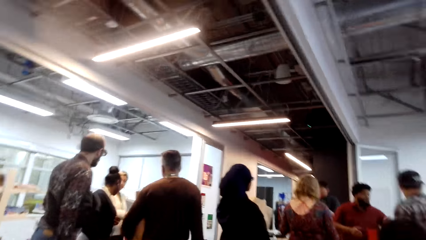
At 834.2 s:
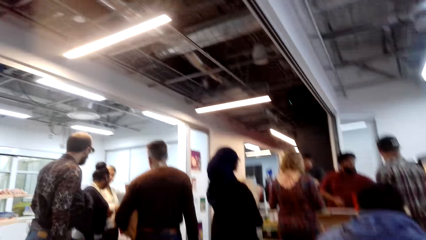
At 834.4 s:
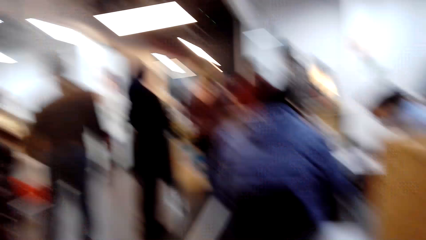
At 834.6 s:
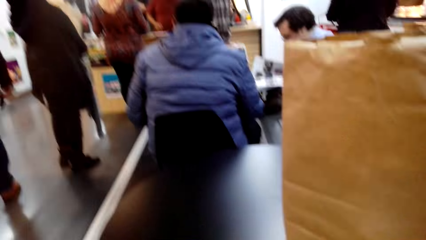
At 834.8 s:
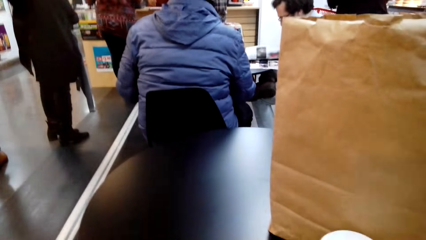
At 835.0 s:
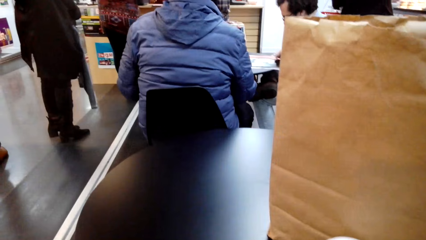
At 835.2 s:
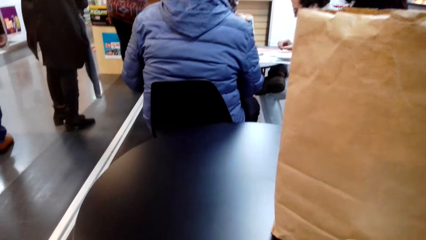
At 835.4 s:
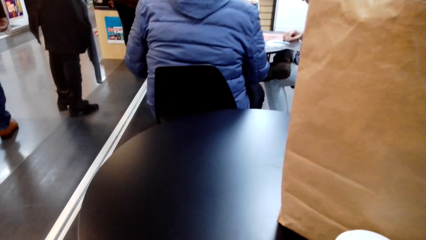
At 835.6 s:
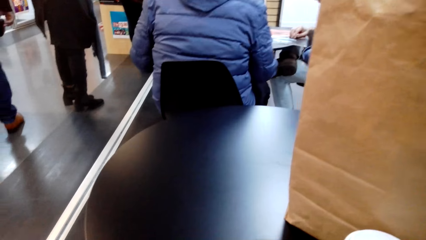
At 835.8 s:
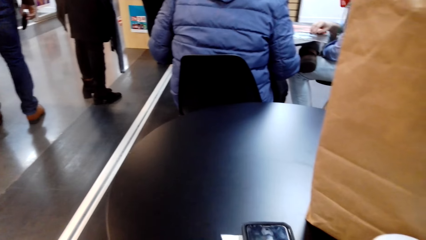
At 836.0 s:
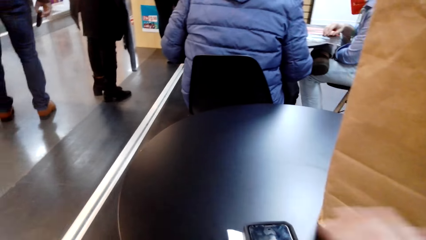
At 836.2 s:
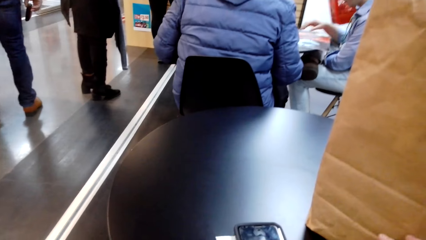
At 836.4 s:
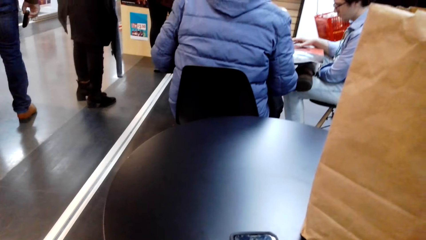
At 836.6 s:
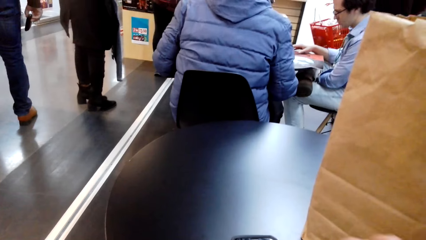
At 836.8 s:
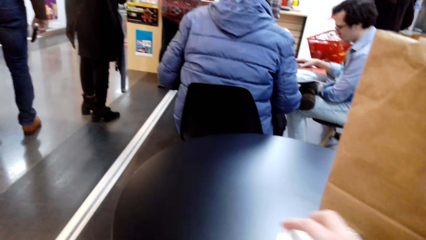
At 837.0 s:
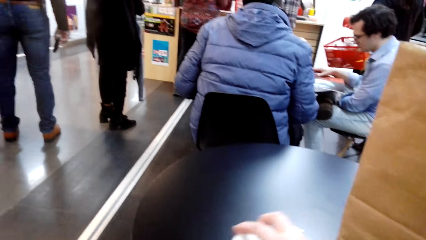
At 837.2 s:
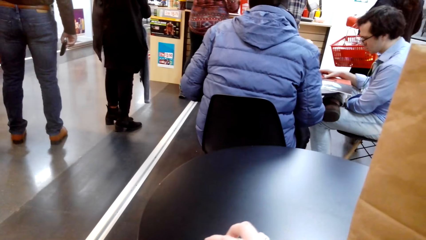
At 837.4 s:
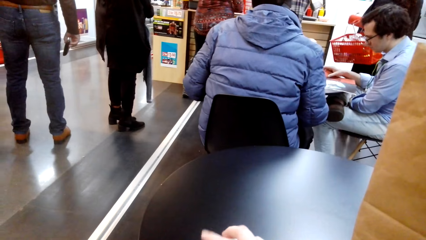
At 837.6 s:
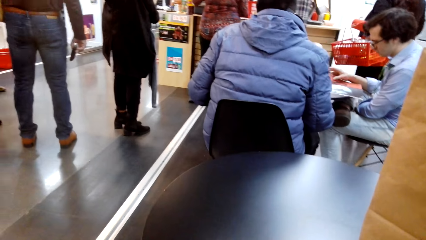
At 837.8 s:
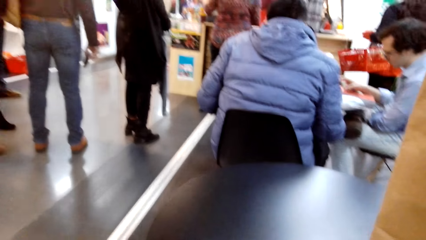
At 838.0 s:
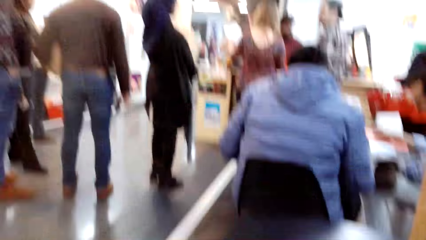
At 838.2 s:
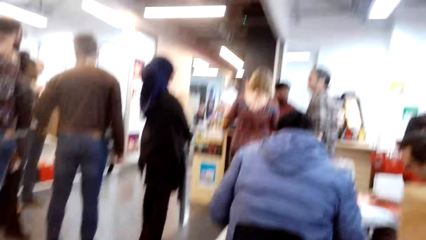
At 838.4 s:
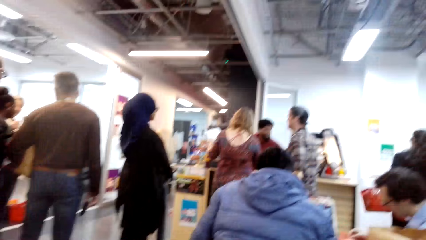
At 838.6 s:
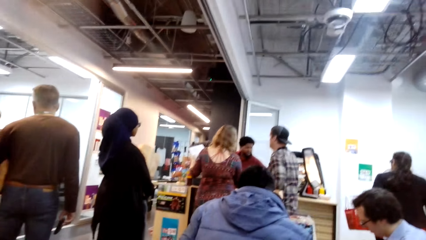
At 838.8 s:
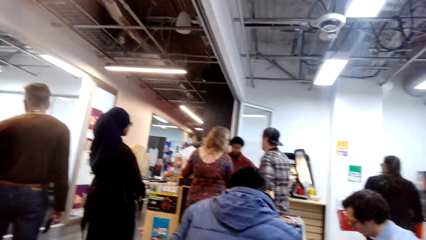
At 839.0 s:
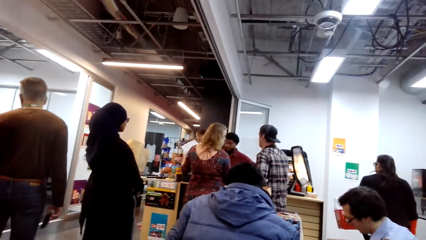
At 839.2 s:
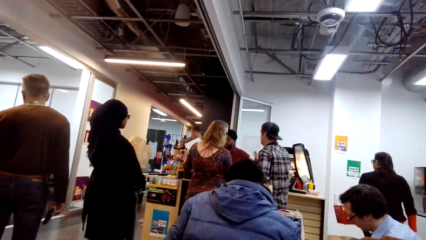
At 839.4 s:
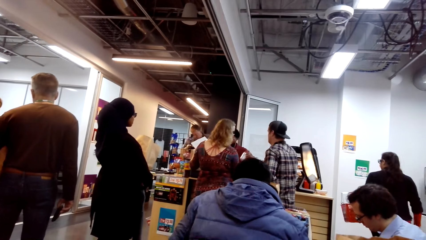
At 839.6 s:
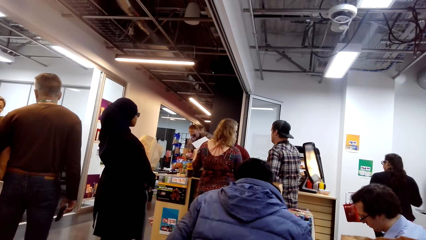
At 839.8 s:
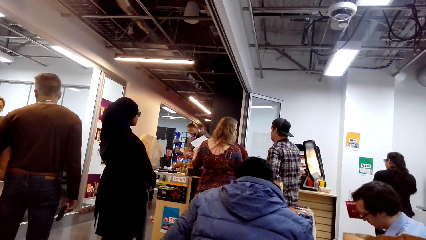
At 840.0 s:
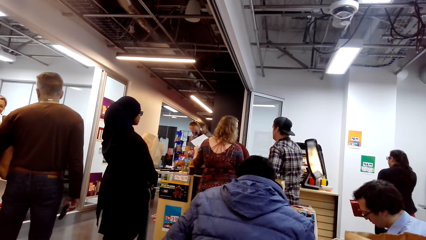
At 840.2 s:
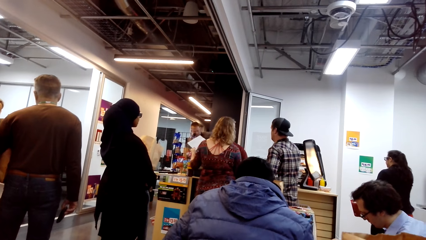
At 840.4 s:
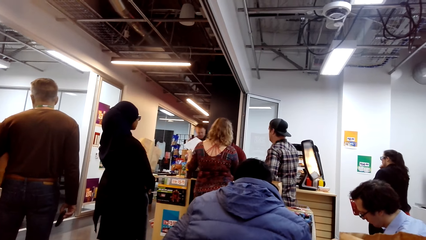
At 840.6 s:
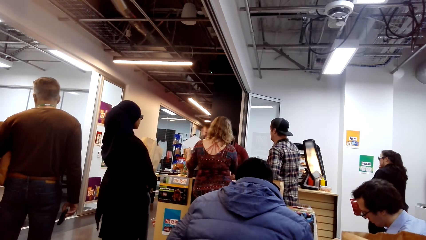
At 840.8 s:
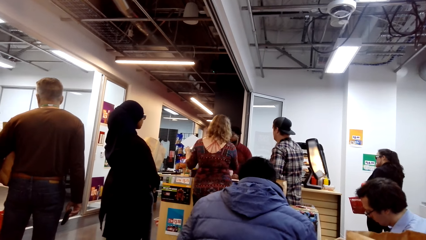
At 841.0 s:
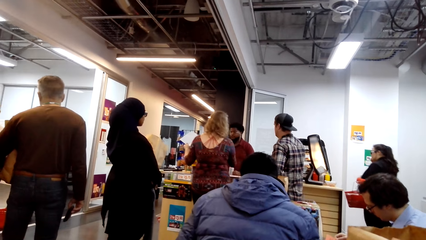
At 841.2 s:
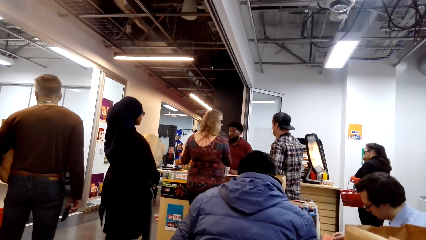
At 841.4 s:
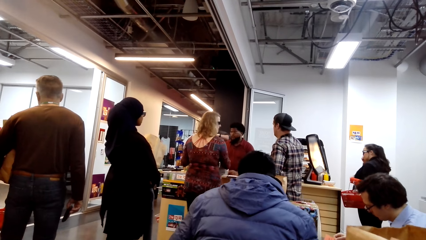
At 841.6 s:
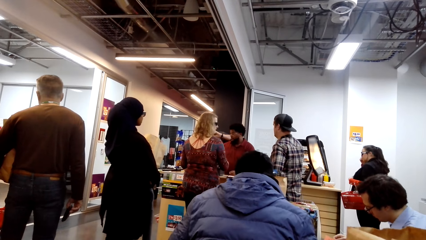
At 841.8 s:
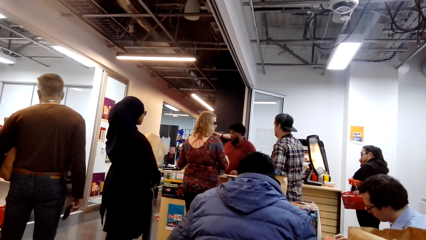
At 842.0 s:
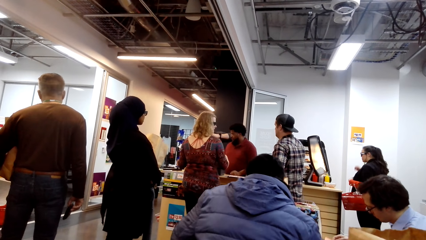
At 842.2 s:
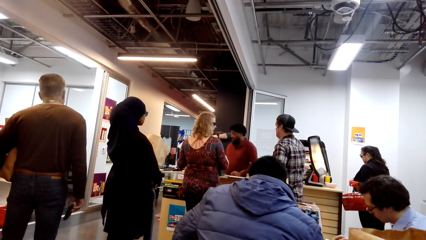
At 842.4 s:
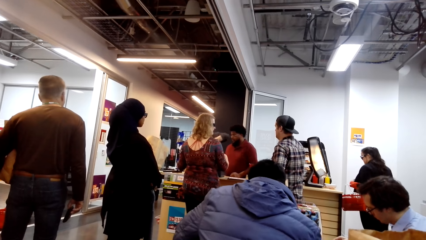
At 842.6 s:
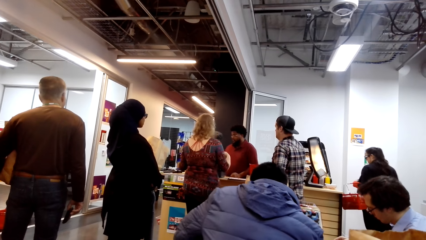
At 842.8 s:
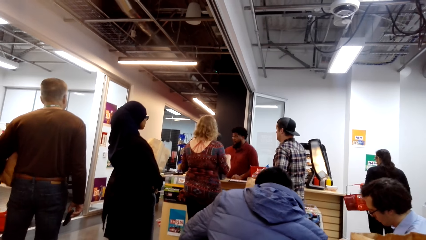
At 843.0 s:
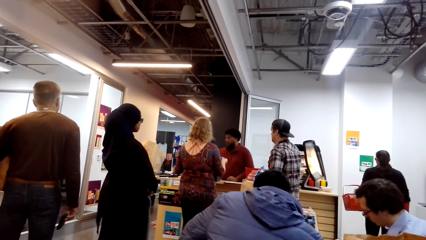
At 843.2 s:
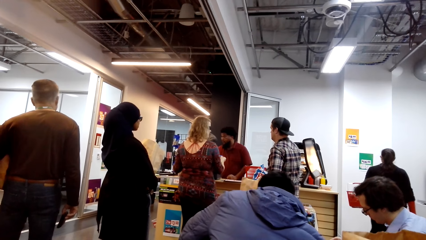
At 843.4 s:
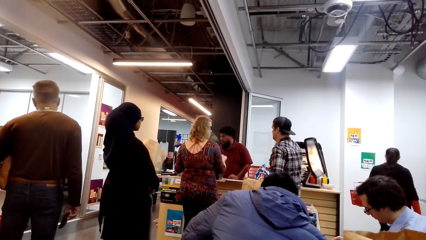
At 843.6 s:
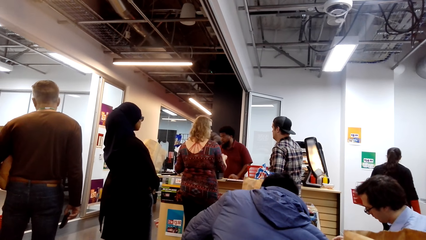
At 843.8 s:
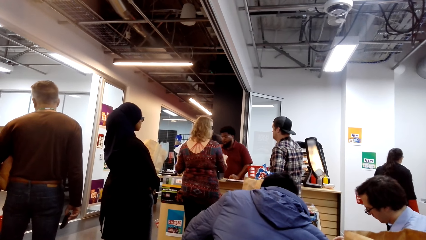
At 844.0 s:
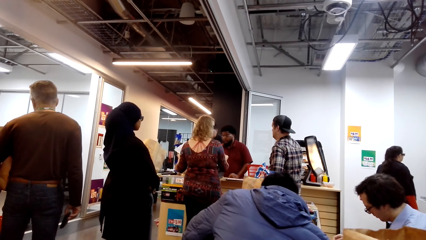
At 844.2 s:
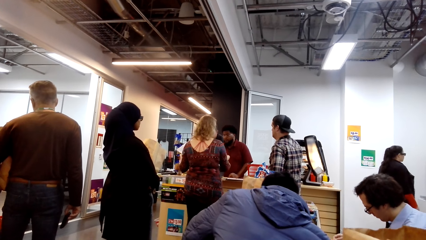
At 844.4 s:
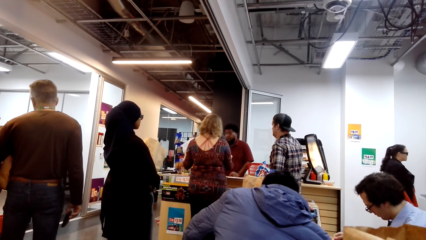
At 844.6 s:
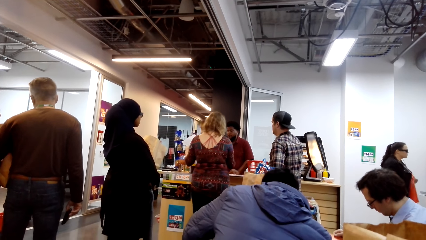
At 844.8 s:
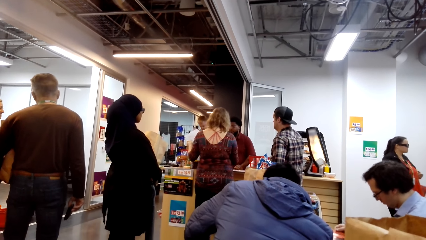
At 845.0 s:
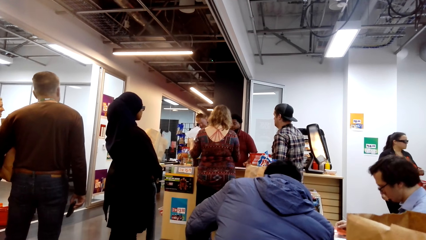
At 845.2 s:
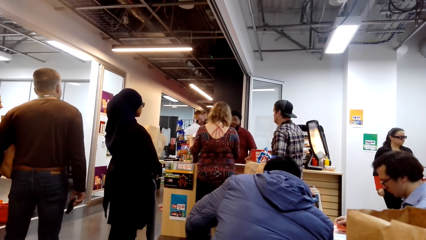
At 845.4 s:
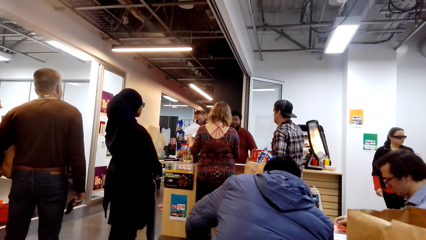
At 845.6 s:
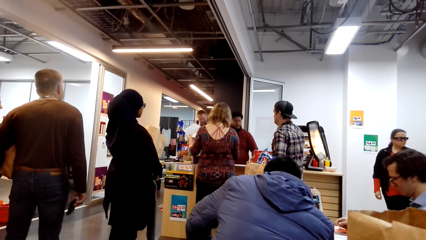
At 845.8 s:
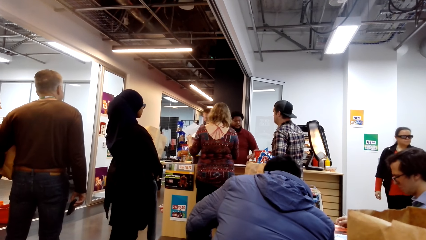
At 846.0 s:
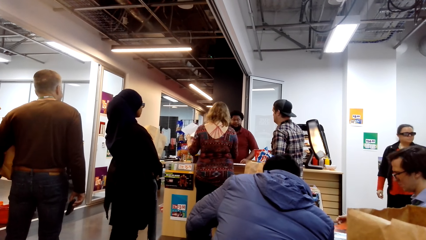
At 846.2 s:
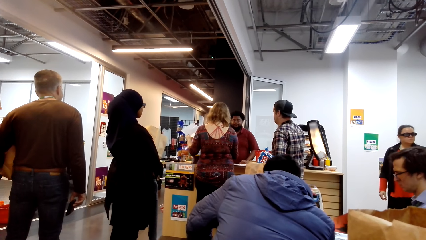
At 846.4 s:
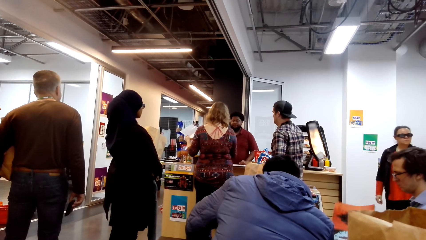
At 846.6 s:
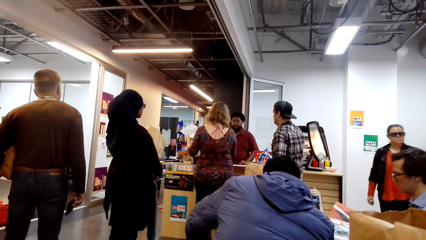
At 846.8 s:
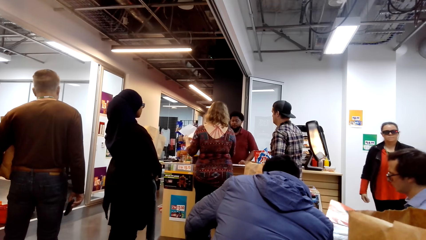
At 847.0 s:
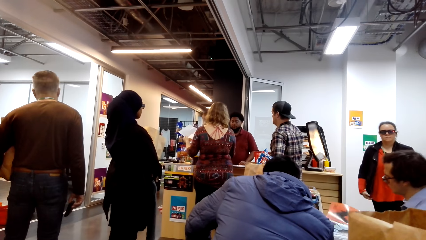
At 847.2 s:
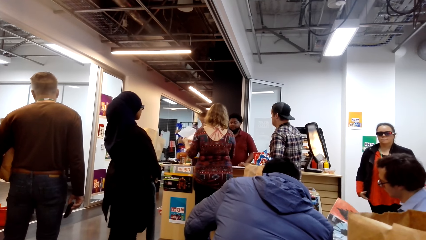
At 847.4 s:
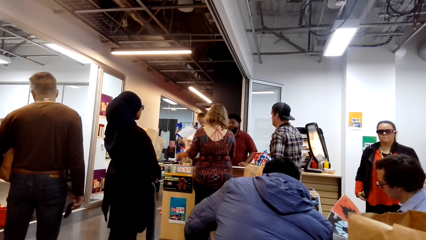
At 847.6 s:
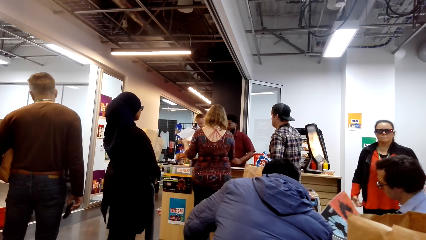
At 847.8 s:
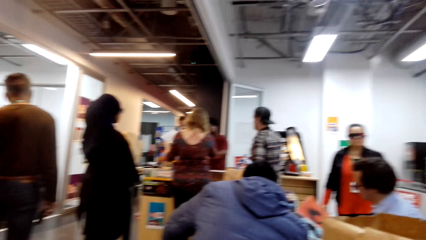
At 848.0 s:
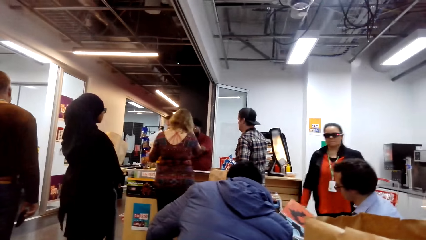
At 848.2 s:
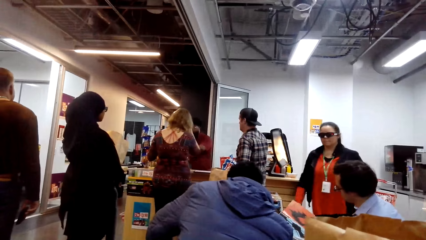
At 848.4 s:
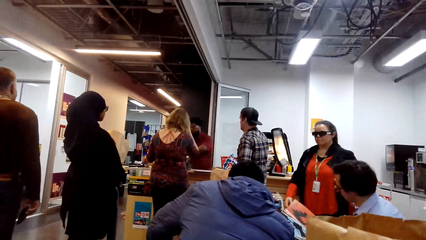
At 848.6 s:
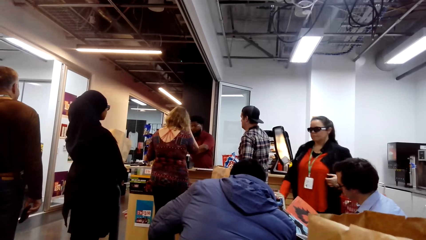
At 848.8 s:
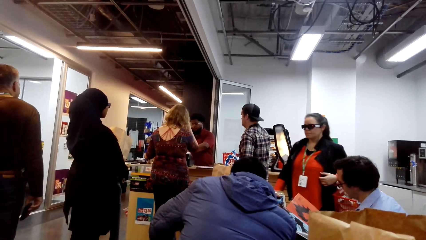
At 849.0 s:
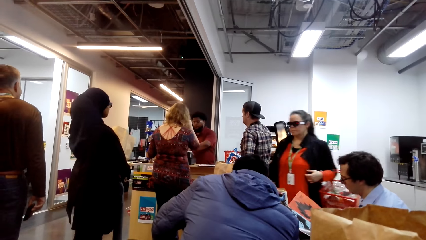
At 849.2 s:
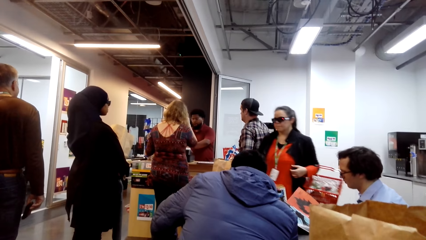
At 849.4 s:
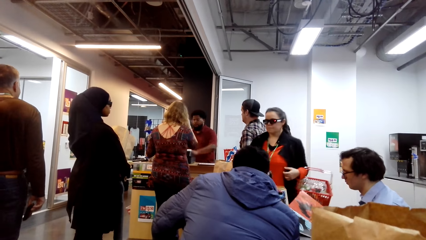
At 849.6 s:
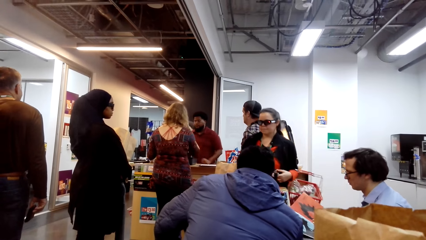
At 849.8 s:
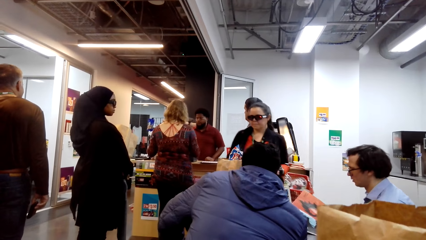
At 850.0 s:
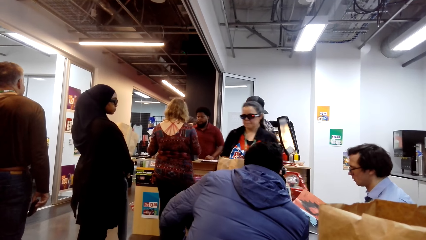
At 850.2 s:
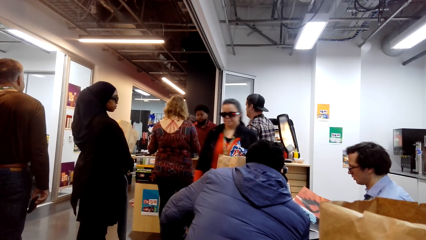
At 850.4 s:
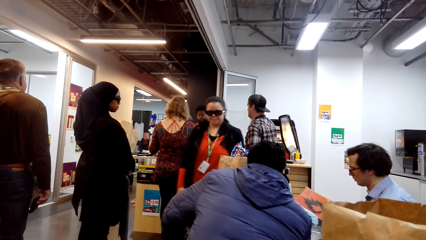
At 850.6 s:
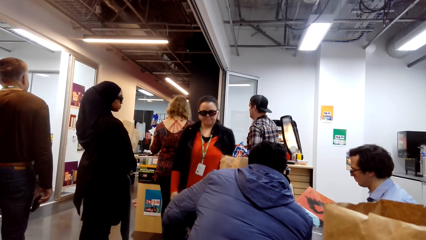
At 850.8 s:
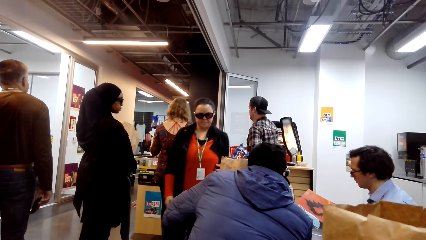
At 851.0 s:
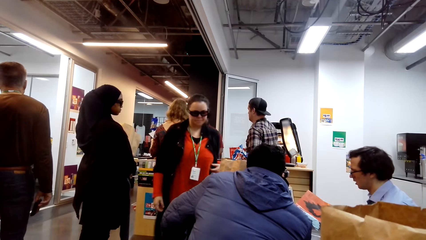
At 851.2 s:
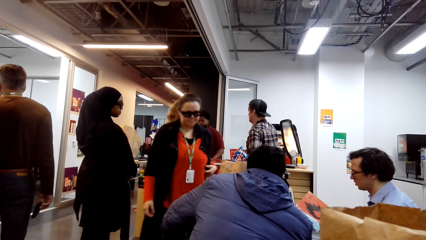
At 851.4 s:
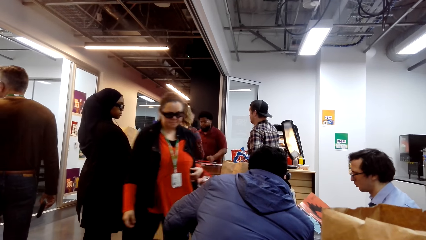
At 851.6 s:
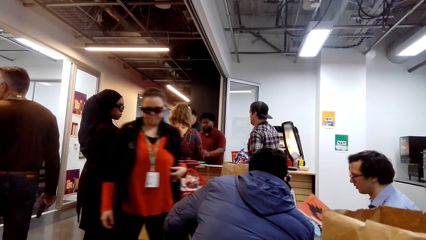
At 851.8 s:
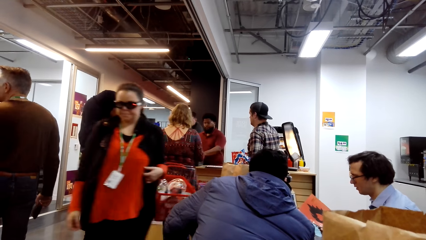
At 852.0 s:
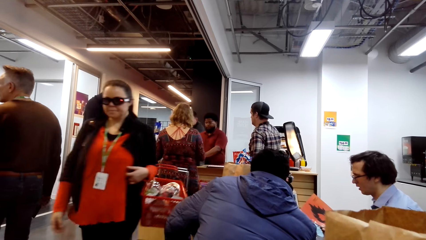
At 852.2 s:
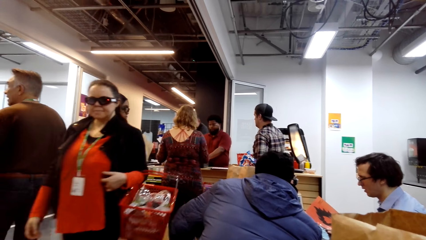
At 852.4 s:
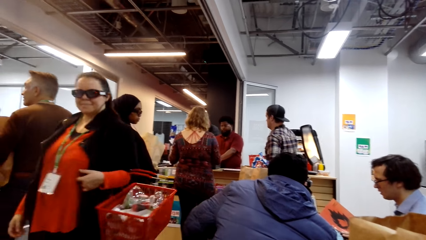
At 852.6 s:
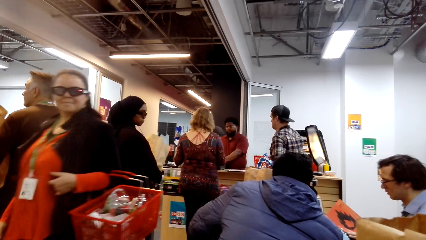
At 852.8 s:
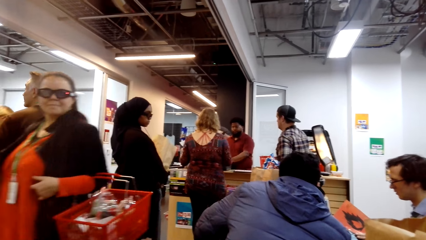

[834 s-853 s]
The camera wearer moves the phone. They look around.
